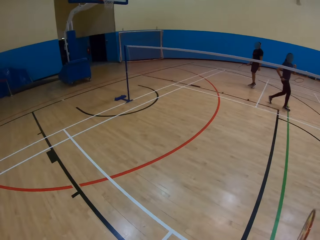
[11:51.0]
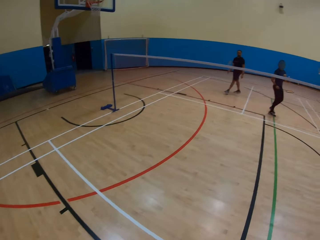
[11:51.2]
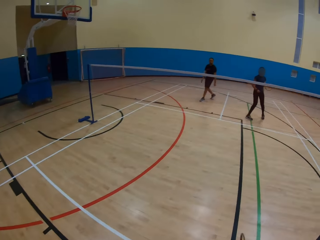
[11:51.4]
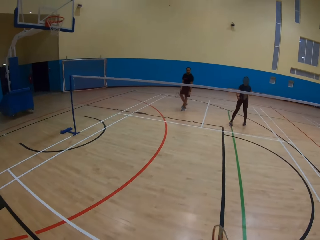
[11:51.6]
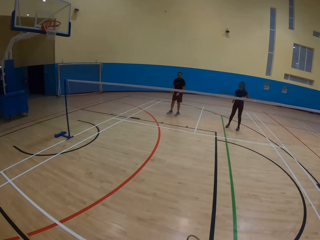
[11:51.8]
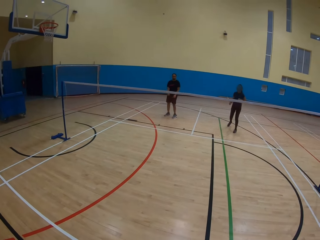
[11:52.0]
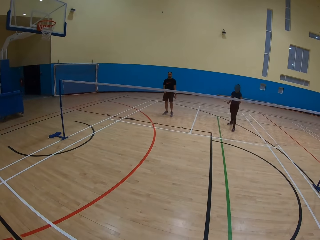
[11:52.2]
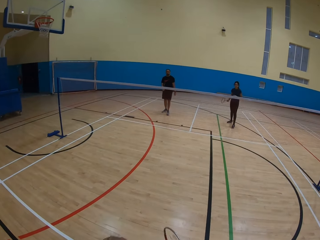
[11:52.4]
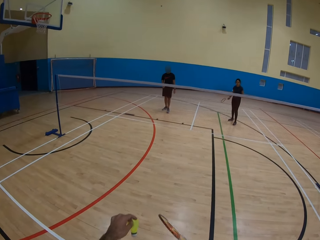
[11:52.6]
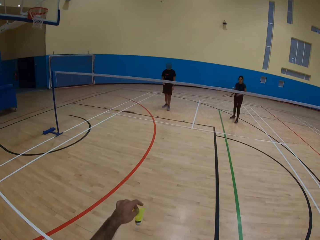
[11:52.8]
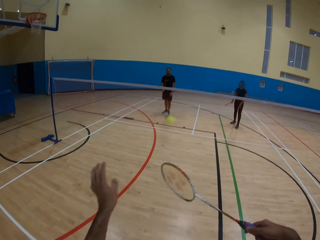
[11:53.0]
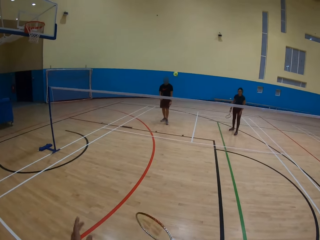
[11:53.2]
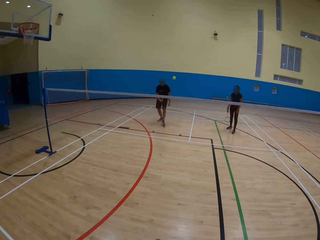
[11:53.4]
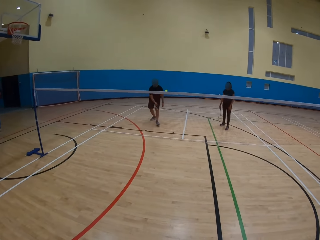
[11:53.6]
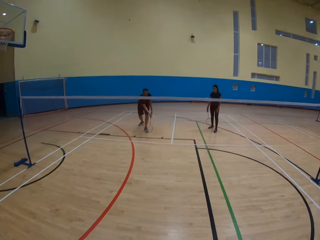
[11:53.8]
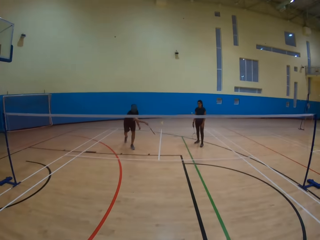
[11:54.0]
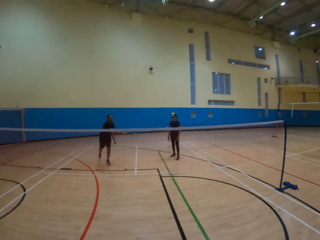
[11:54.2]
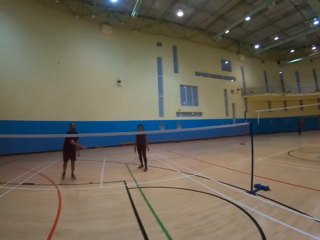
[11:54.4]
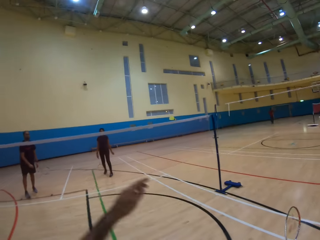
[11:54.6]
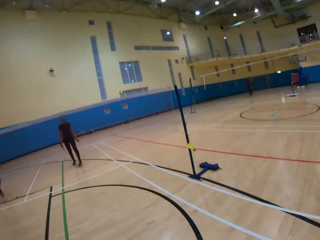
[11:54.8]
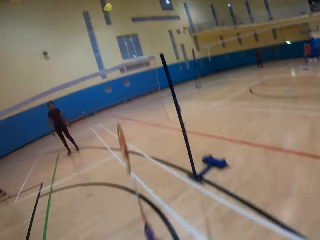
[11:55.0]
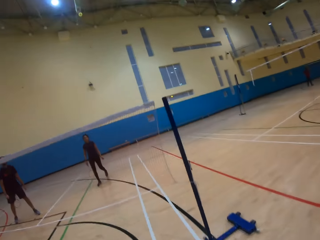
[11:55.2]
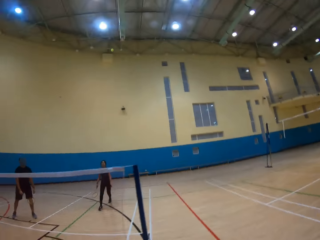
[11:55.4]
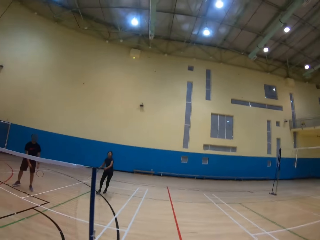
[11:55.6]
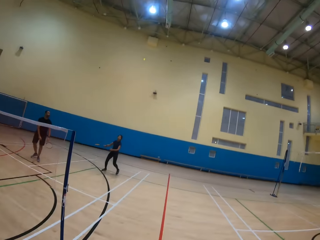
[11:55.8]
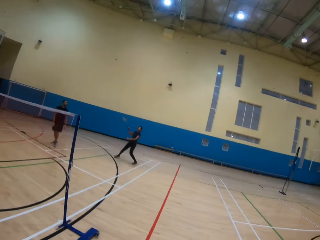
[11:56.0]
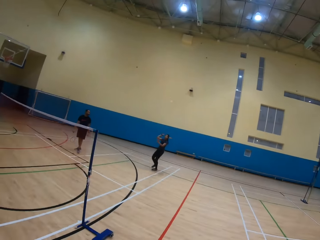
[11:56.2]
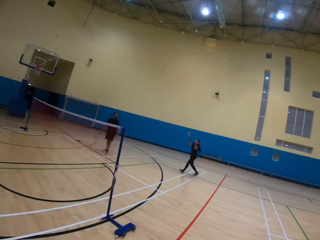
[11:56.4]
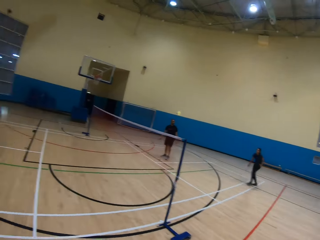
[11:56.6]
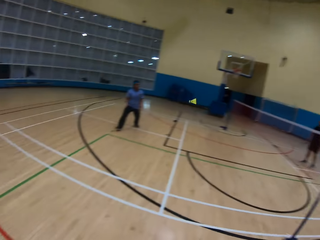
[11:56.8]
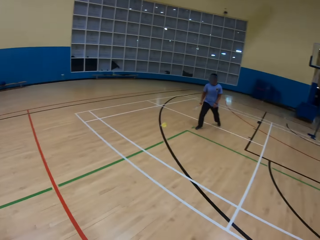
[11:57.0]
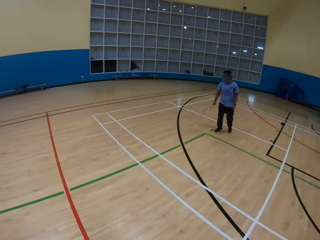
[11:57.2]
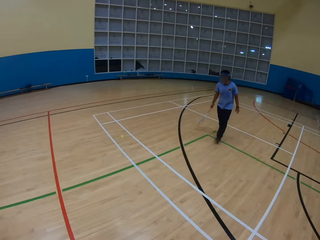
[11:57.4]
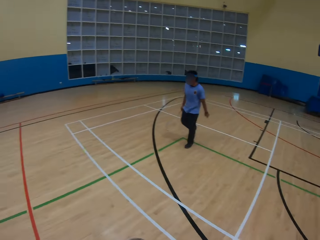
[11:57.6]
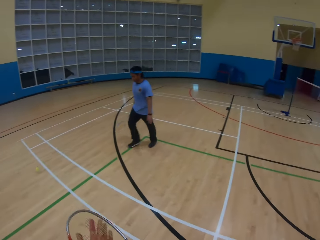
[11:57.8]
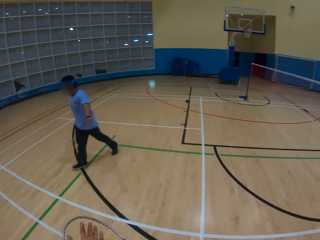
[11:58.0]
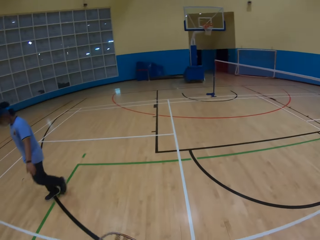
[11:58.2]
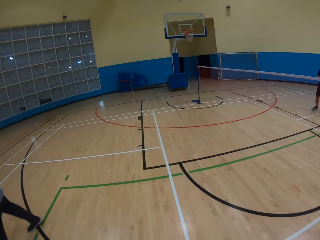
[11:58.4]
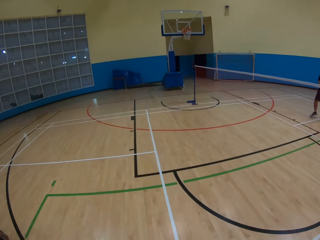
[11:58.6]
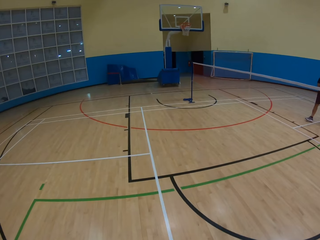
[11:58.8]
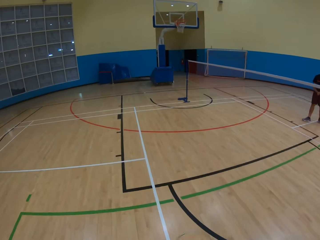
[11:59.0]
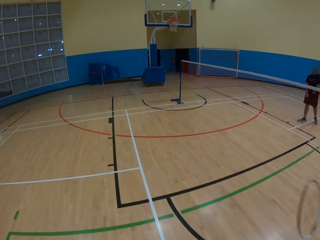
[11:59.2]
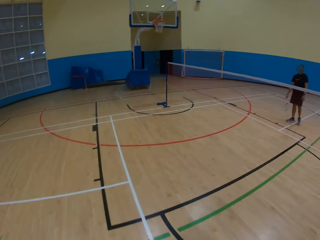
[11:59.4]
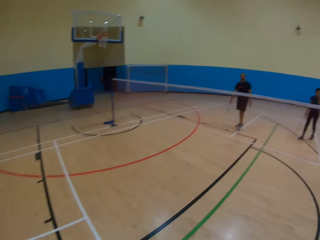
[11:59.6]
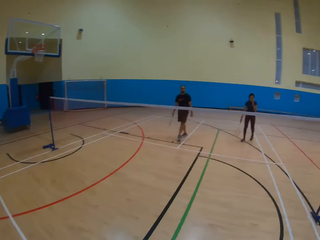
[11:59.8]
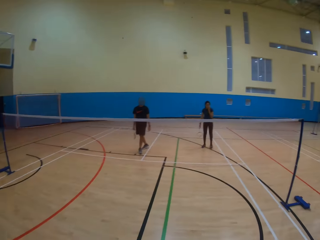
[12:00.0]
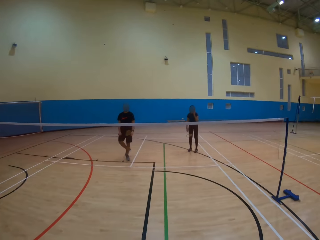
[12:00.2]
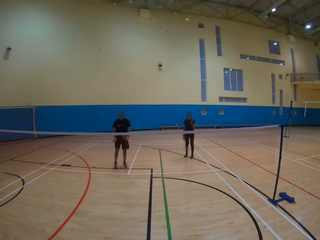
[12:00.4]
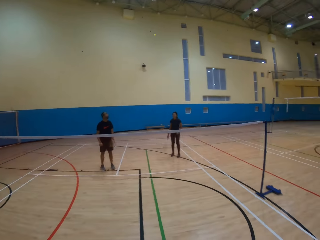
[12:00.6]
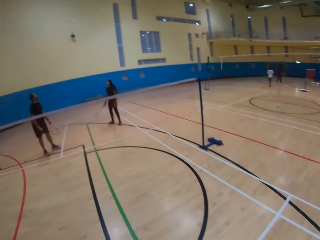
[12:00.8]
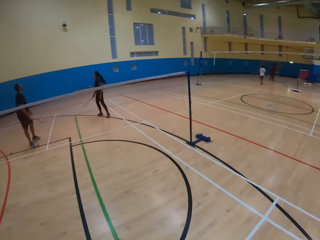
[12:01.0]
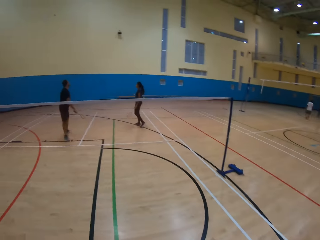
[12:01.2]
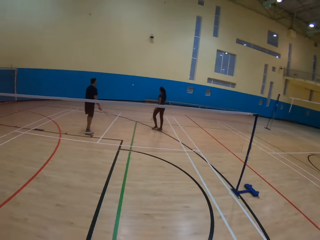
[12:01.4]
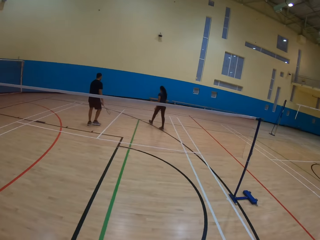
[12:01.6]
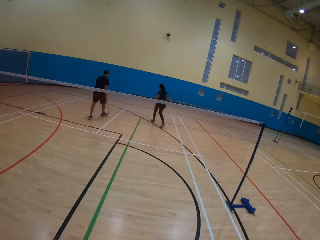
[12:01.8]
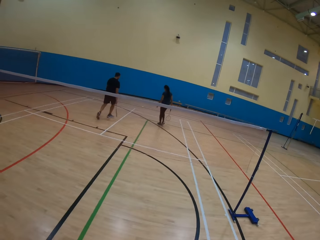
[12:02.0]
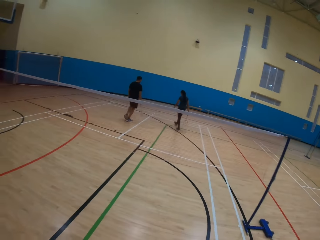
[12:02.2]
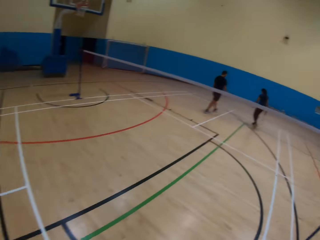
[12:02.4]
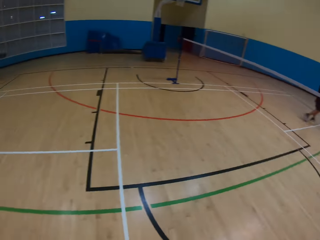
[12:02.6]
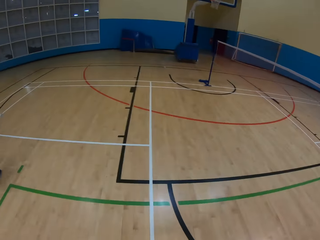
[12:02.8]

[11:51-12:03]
The camera wearer throws the ball. They play badminton. A lady throws the ball. The camera wearer looks around.

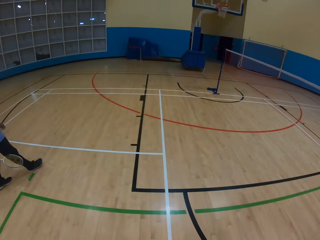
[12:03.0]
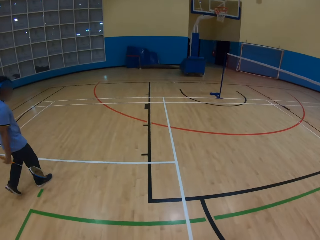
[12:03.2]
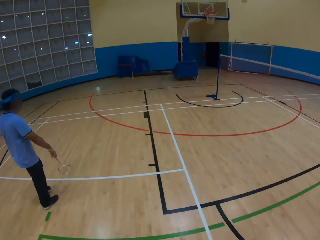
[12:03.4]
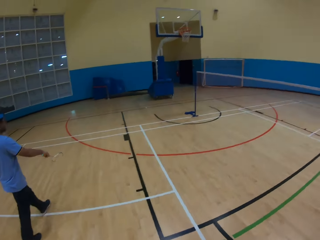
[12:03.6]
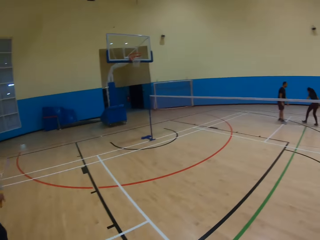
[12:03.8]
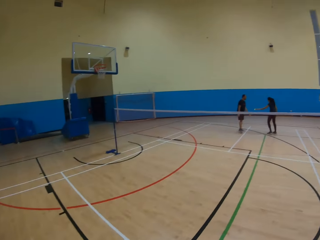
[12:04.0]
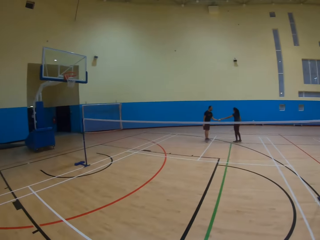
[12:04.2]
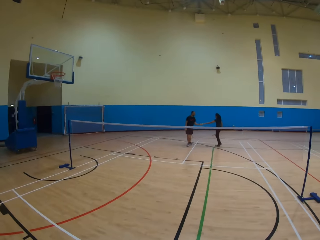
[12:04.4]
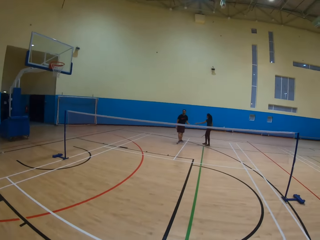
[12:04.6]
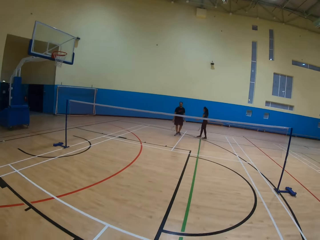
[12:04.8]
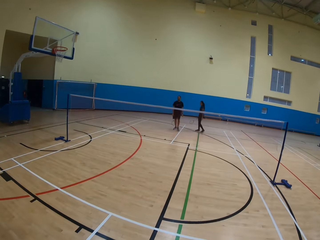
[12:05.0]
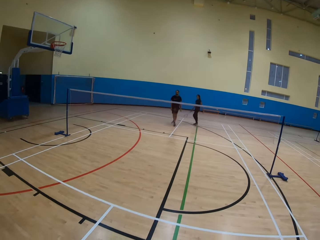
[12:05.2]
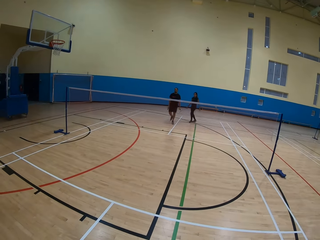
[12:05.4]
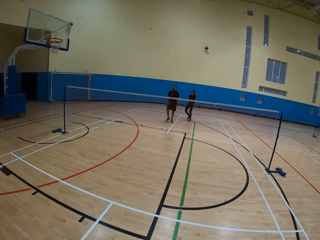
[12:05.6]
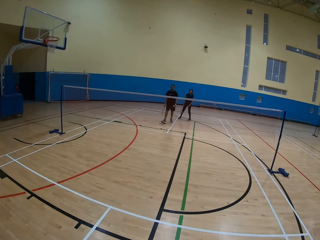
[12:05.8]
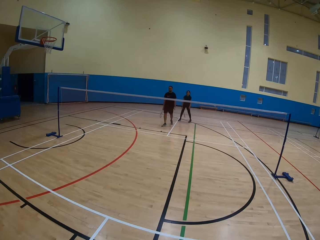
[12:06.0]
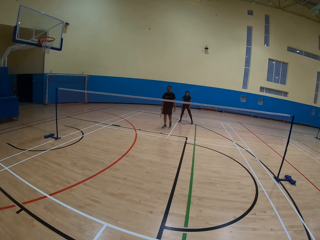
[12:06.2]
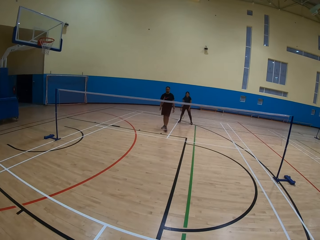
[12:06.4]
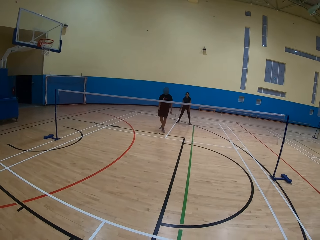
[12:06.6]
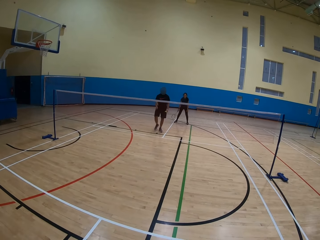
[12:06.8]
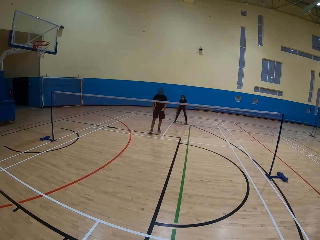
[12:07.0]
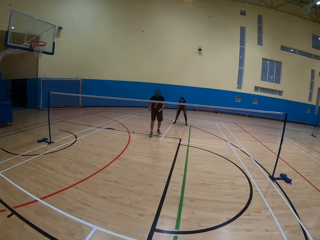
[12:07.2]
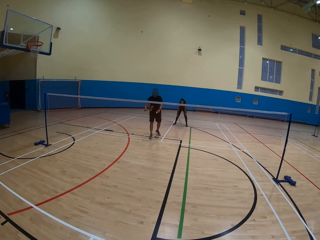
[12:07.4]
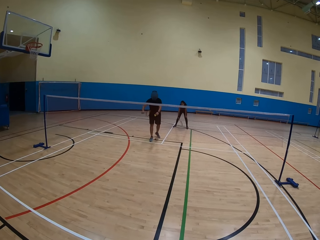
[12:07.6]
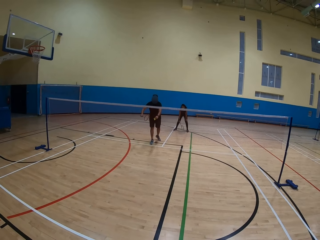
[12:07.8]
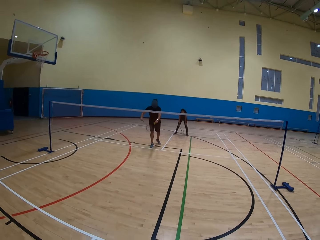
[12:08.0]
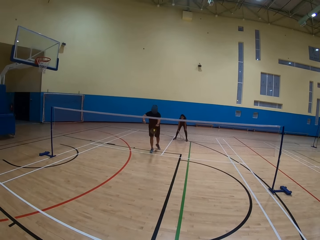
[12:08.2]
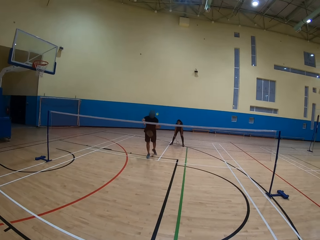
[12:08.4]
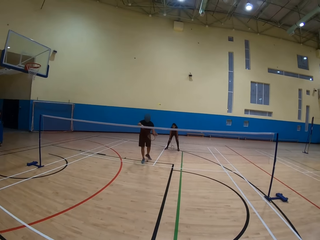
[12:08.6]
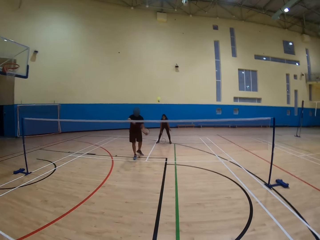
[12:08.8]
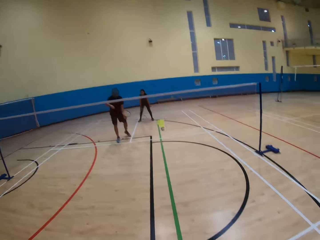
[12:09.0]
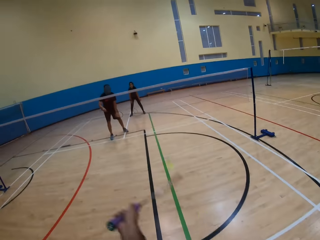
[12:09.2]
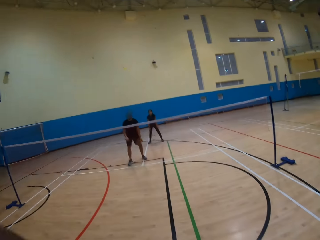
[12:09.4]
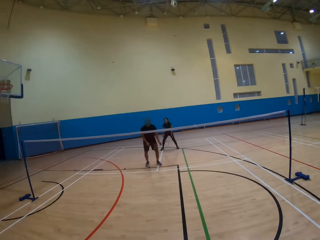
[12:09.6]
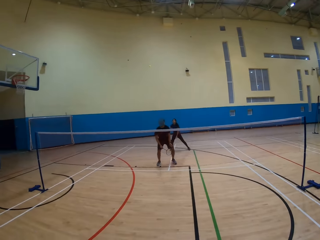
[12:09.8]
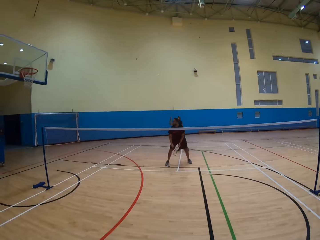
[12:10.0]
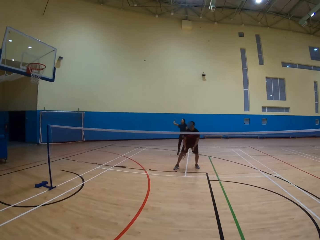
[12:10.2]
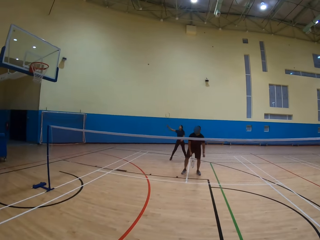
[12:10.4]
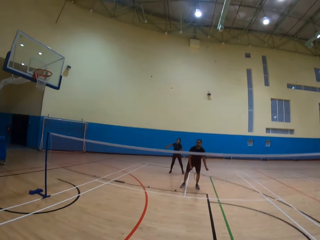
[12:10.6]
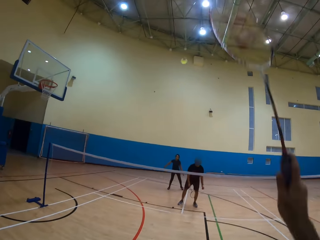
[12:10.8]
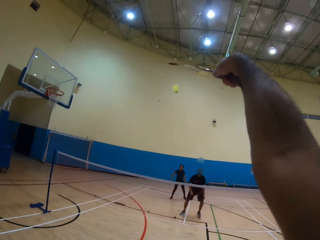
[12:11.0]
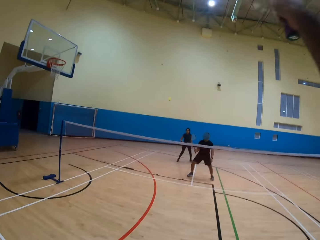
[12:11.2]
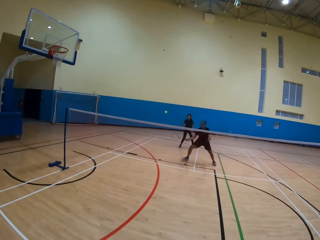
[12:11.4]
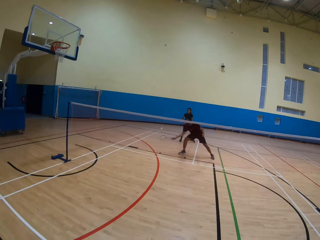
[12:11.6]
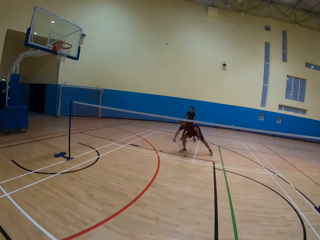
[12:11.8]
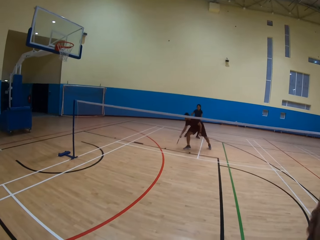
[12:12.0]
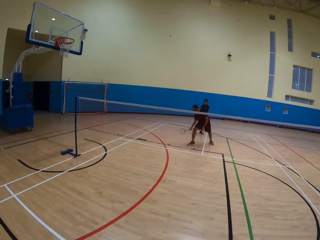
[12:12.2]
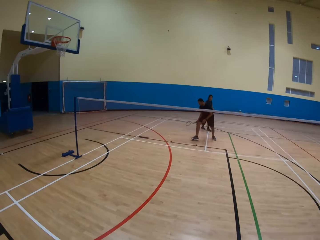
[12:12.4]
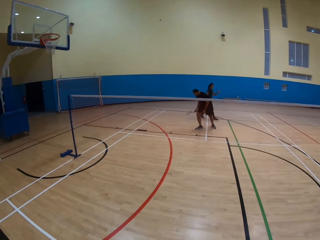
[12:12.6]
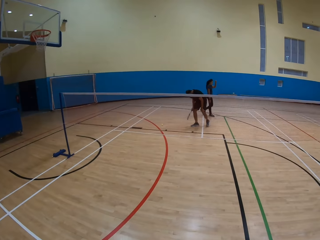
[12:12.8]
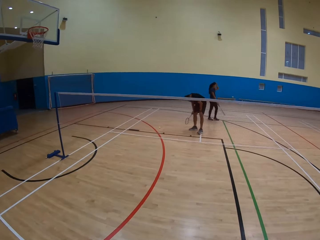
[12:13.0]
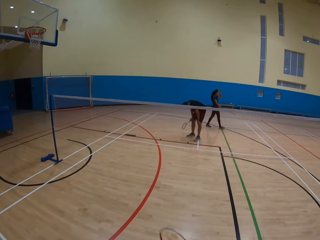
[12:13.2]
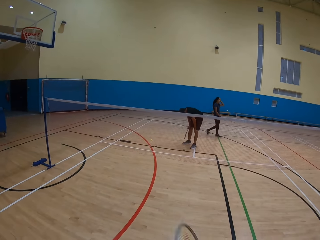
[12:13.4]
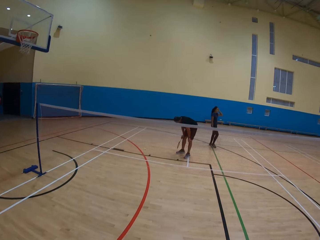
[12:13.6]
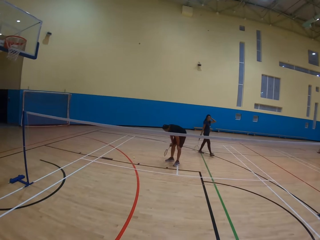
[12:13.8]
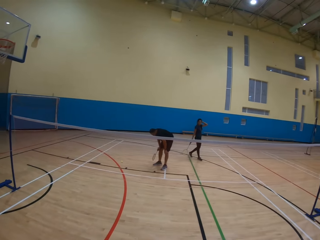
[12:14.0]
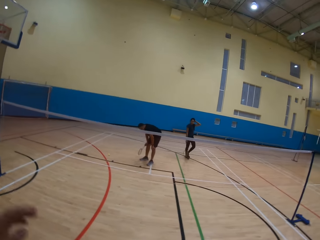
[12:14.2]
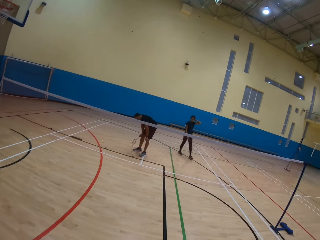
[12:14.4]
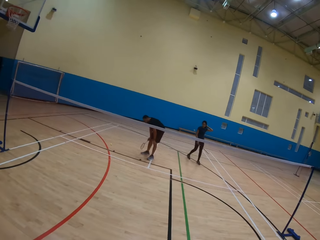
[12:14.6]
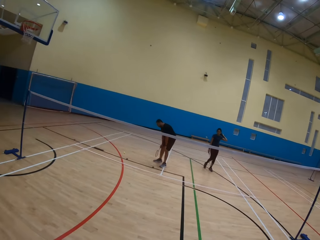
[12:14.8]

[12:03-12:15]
A lady passes the ball to a man. The man throws the ball. The camera wearer plays badminton. They throw the ball.
